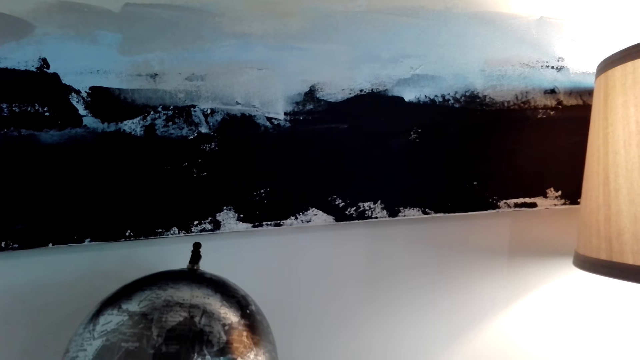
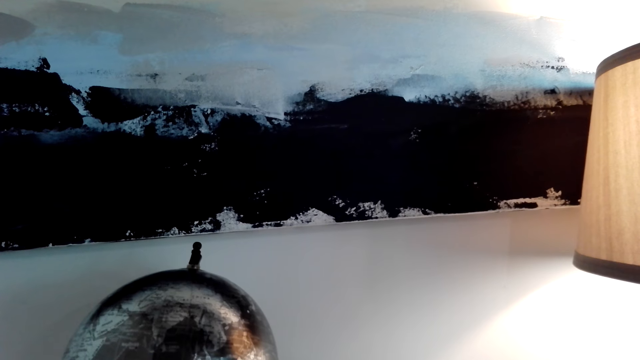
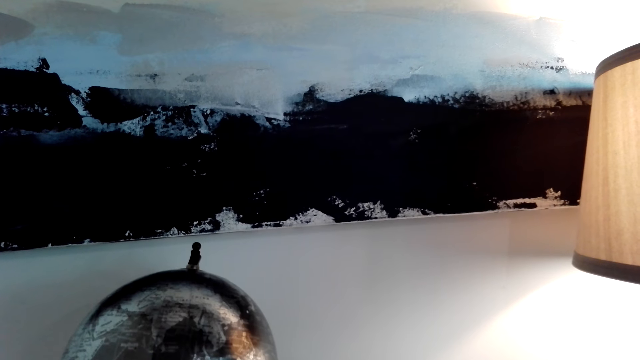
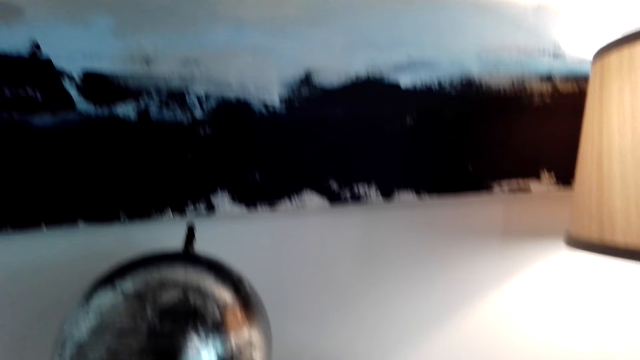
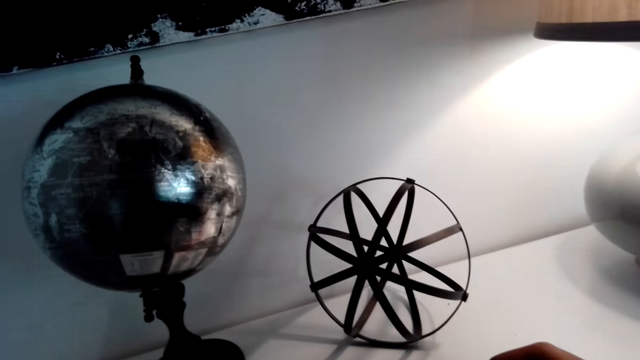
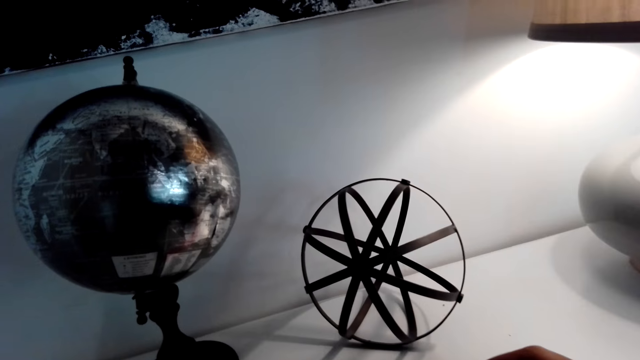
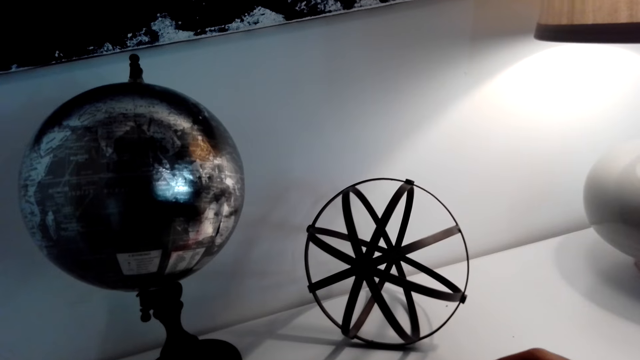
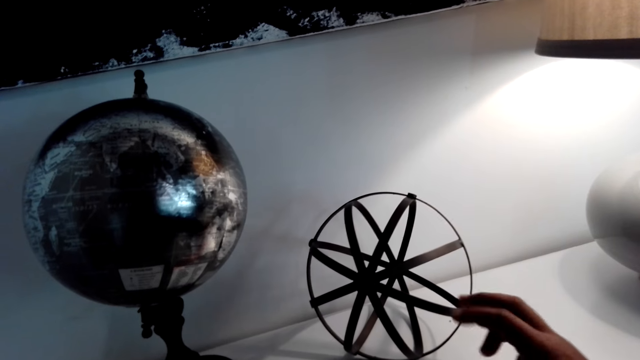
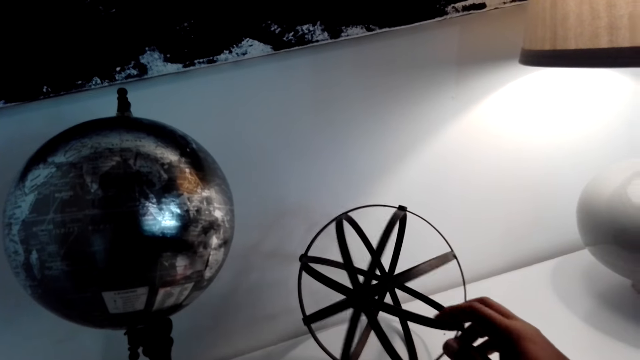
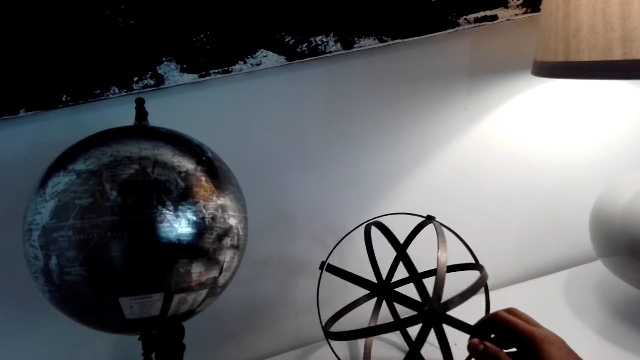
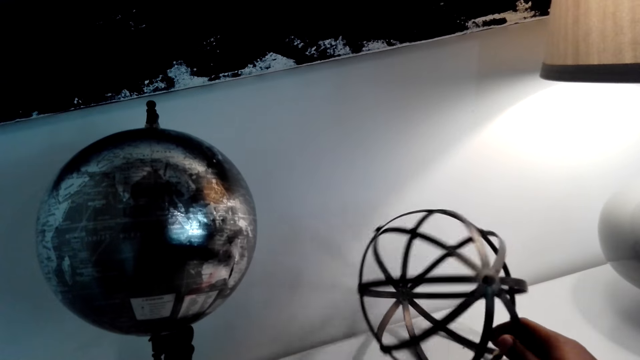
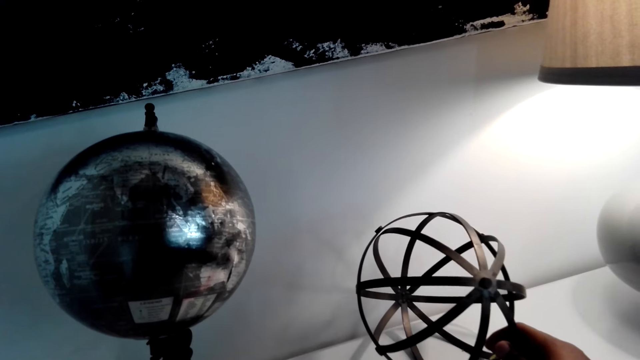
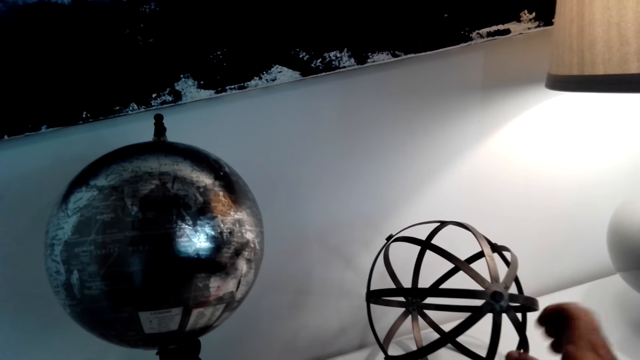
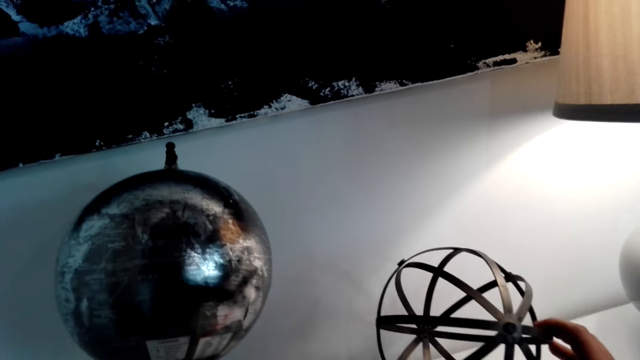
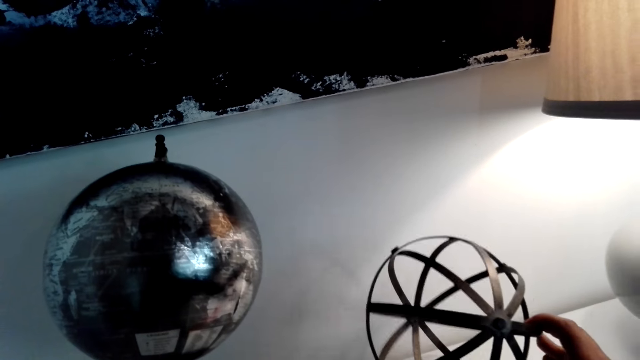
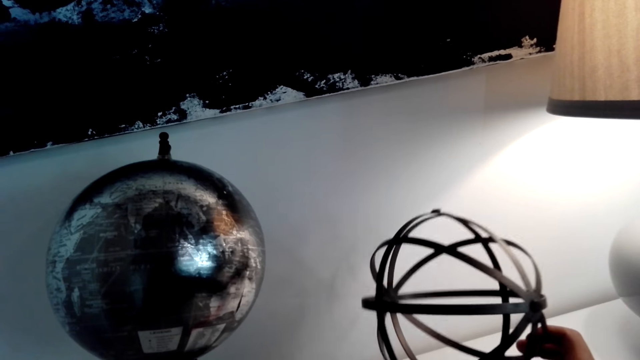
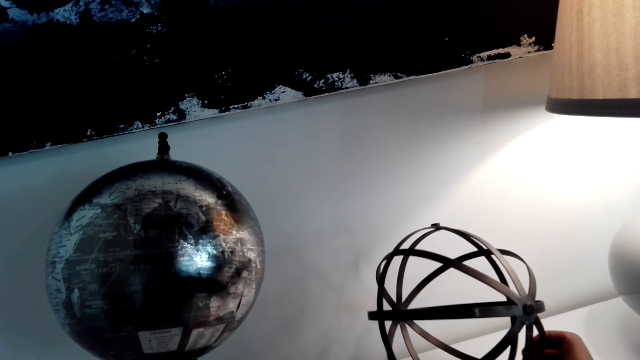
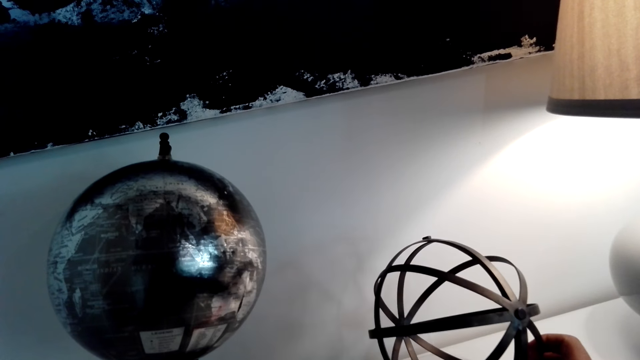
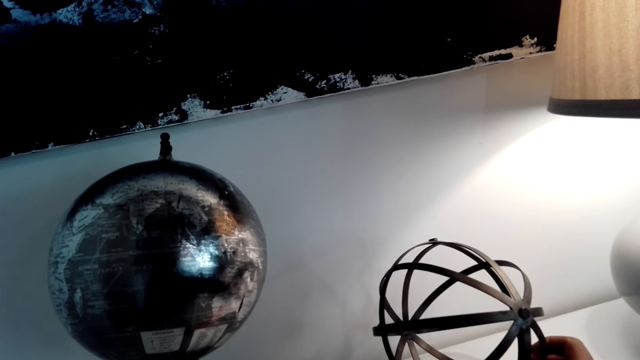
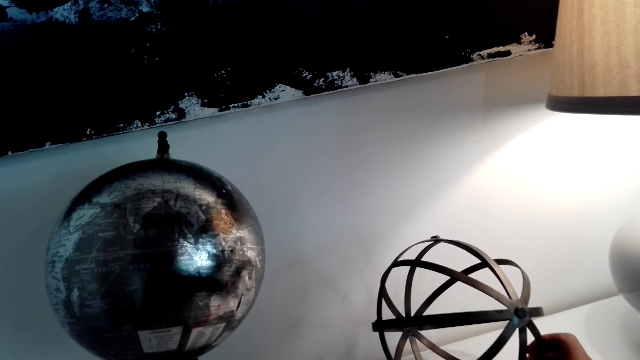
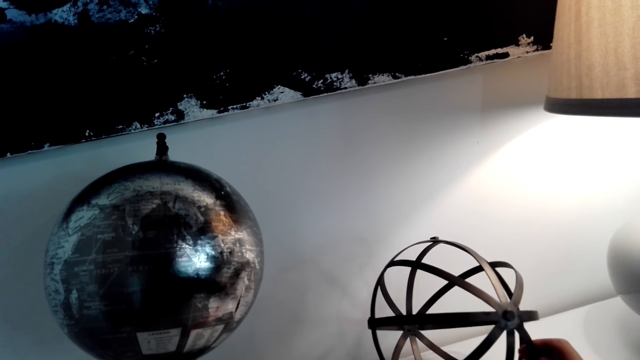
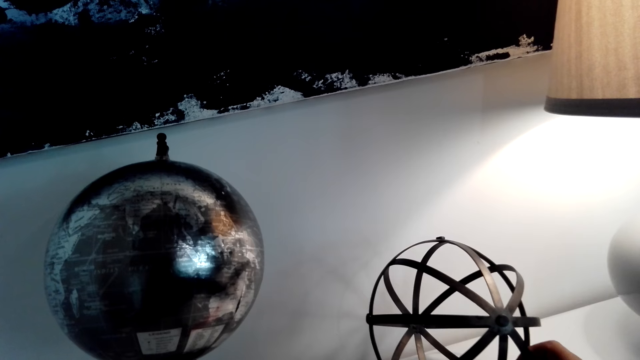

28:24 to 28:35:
The camera wearer looks at a wall painting. They play with a round sculpture. They touch the globe.

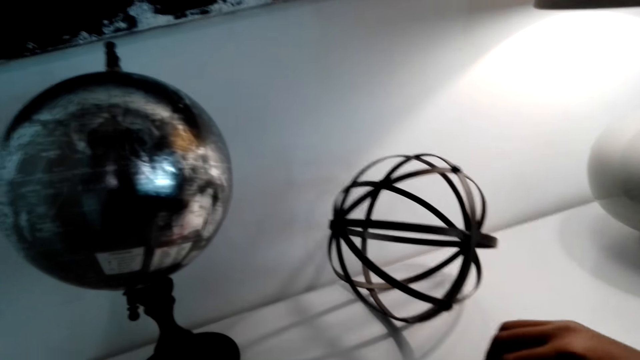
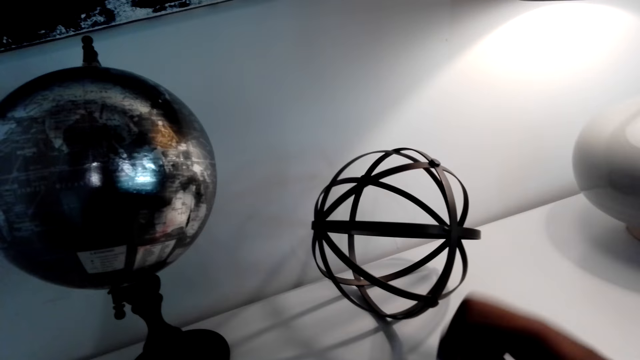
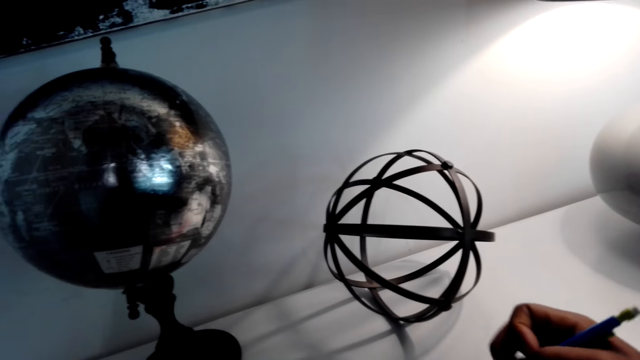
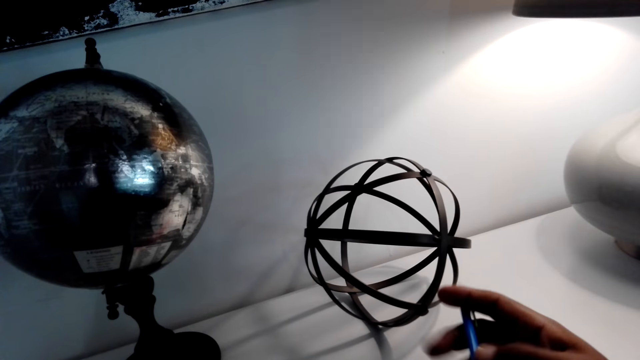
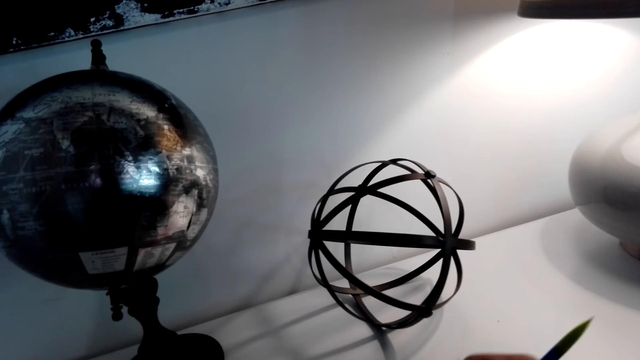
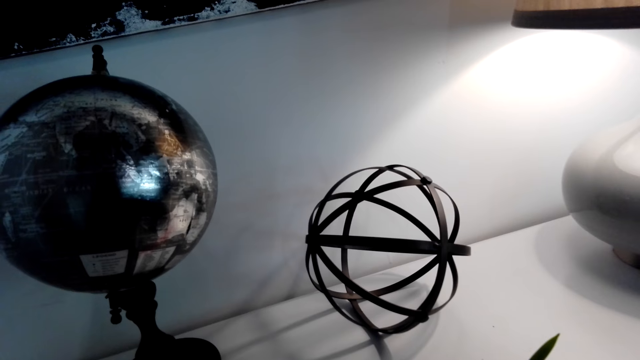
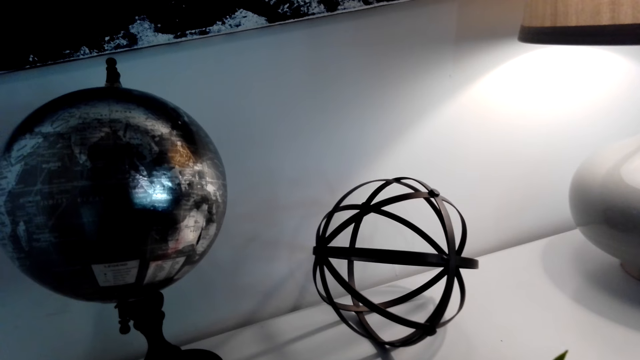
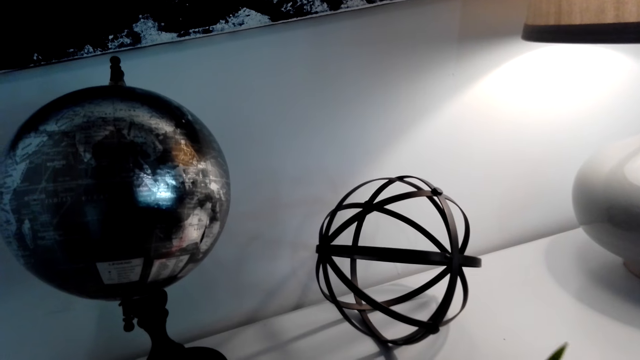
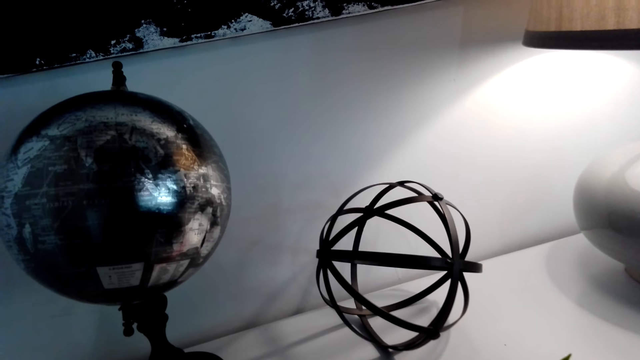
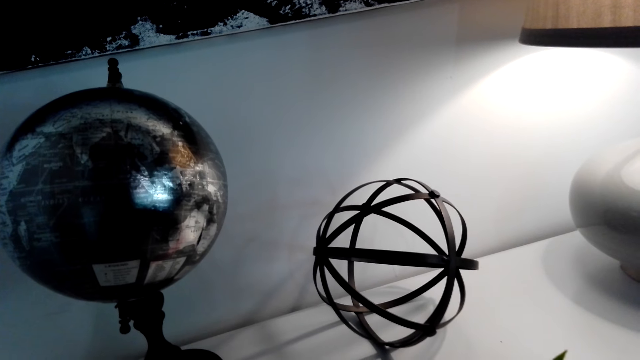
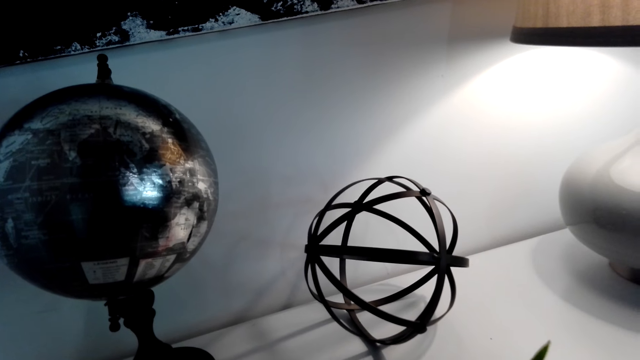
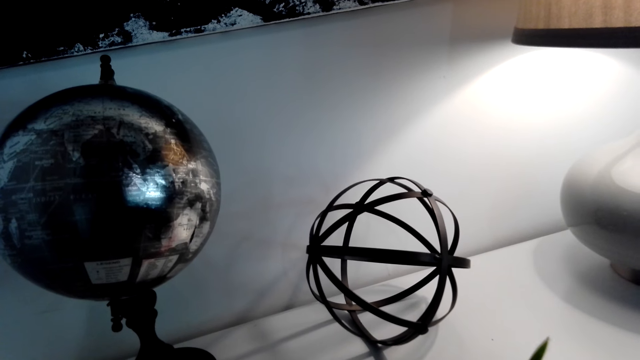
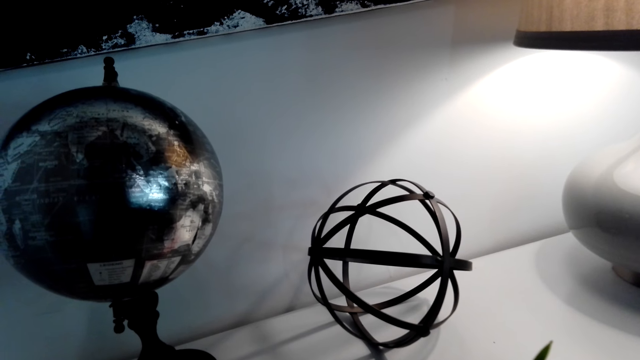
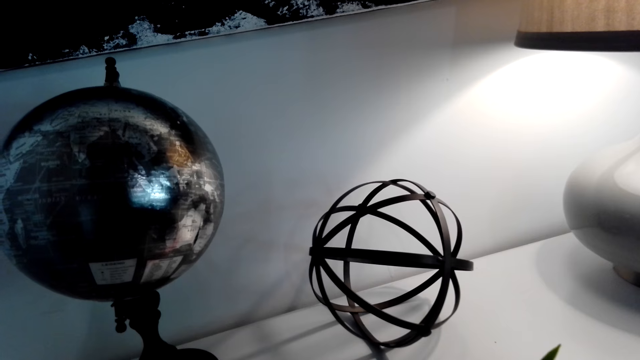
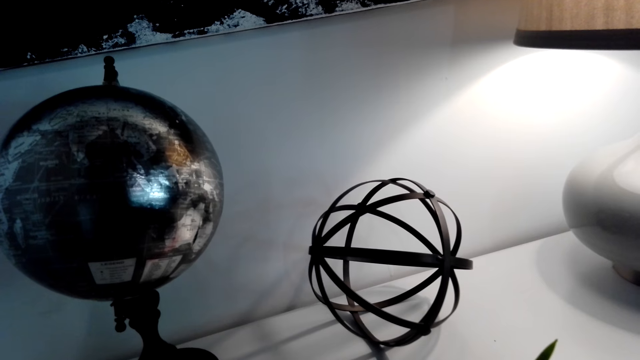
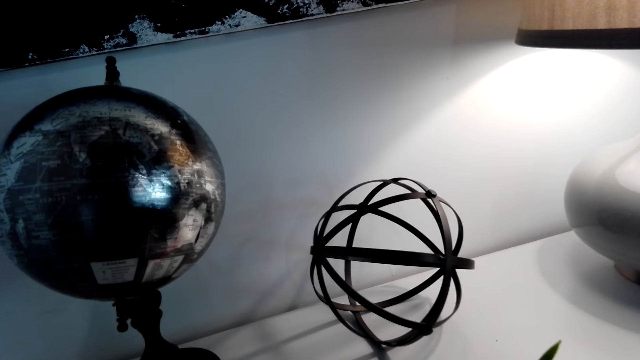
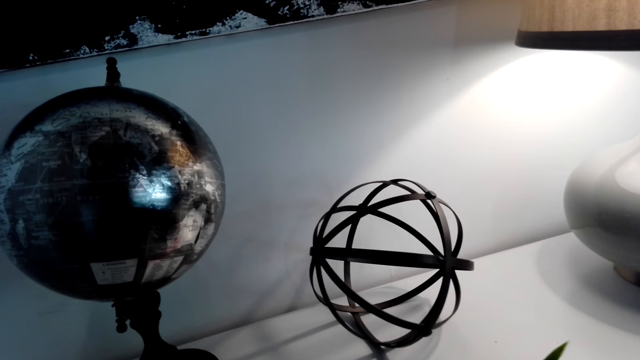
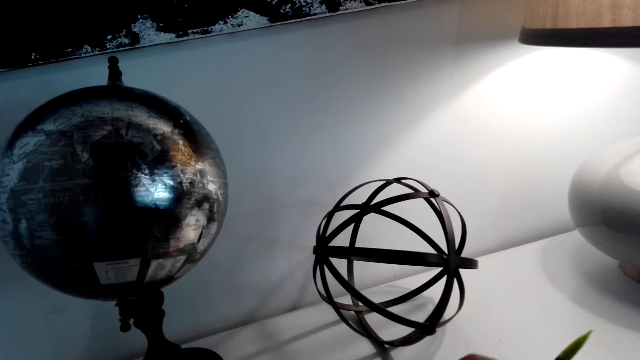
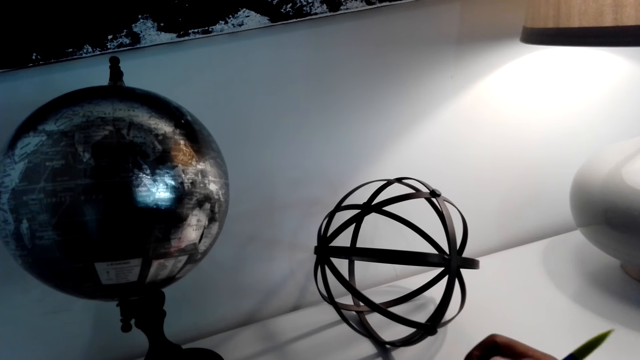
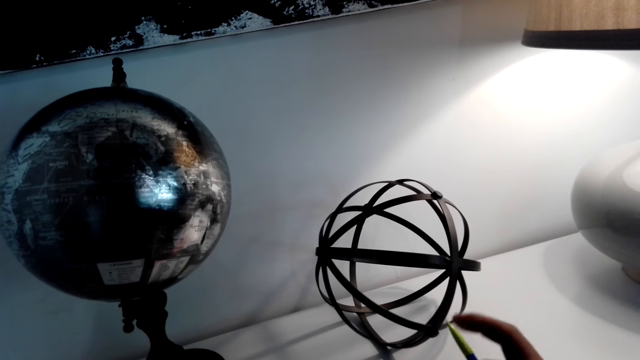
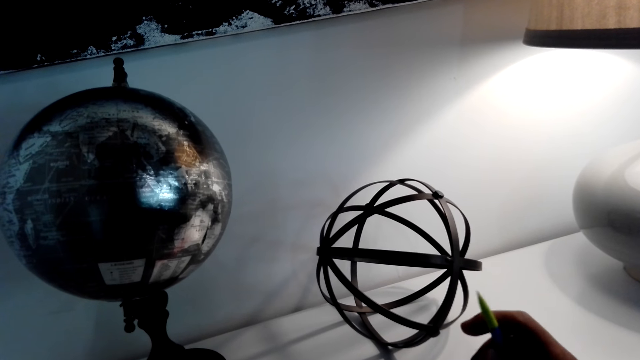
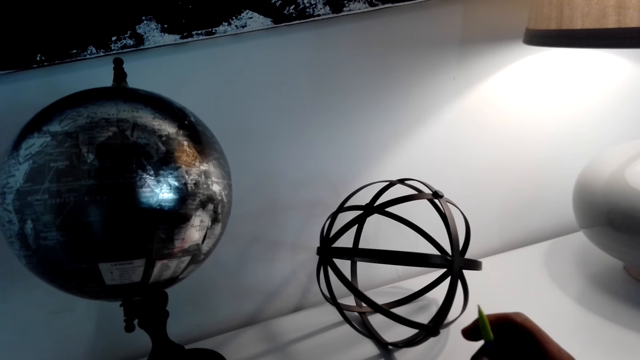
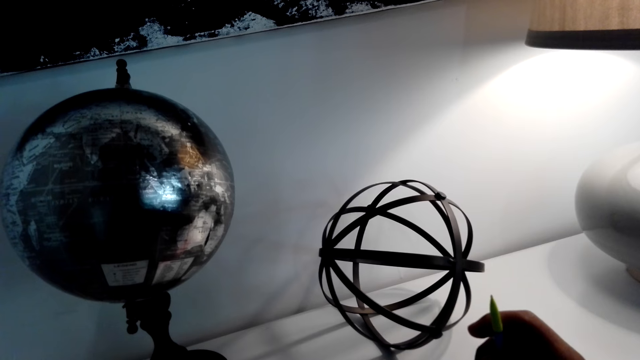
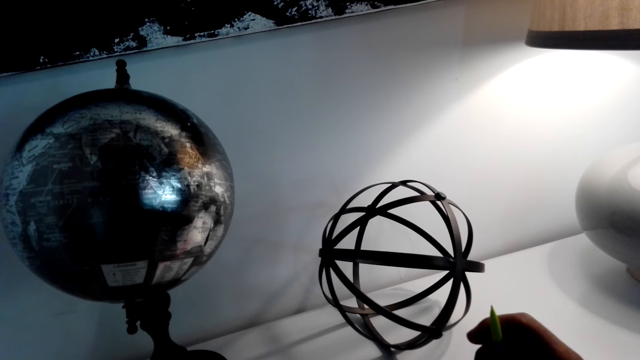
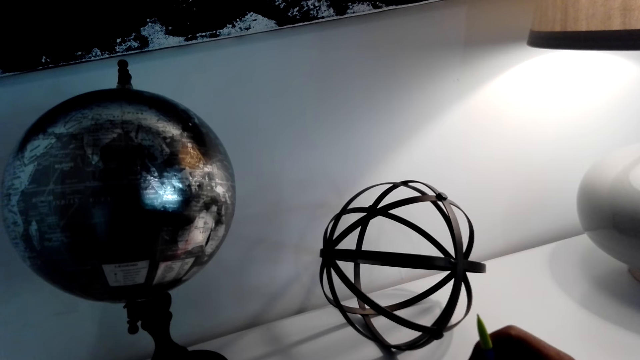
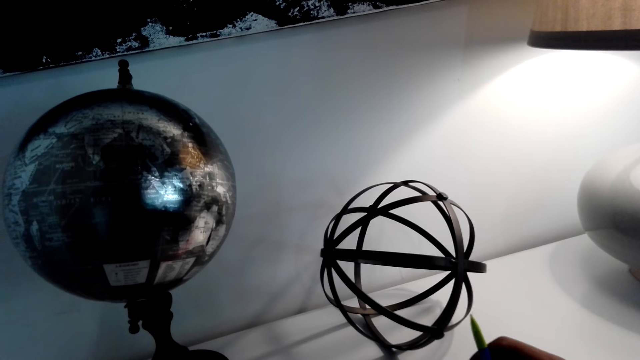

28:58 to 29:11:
The camera wearer picks up the pencil. They draw on paper with the pencil. They stop drawing and play with the pencil.
